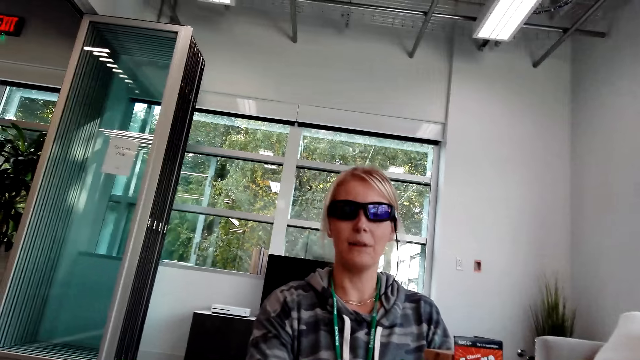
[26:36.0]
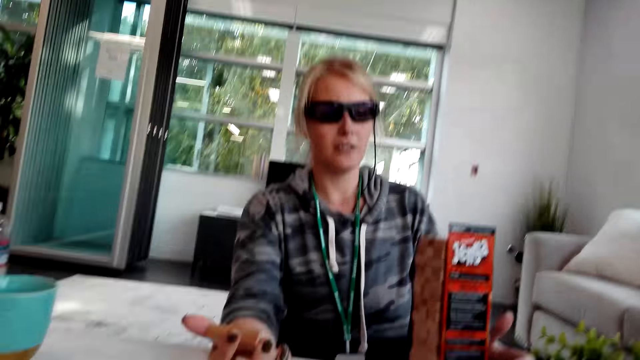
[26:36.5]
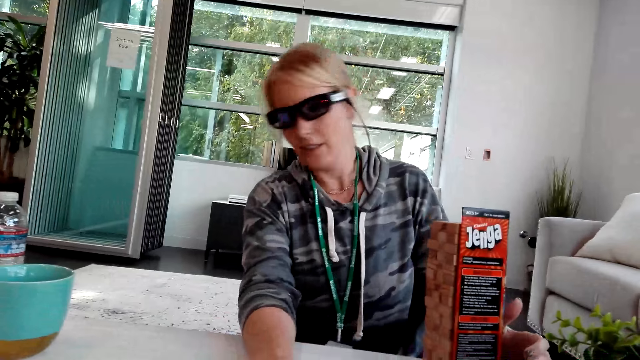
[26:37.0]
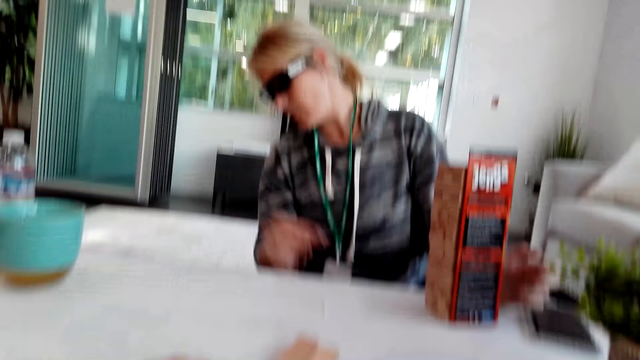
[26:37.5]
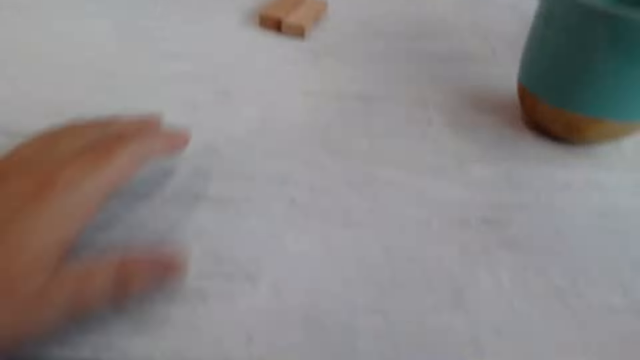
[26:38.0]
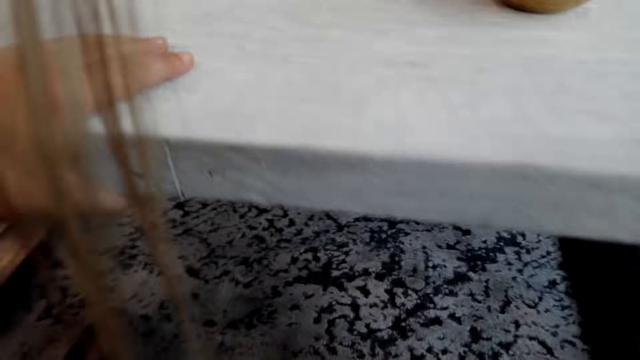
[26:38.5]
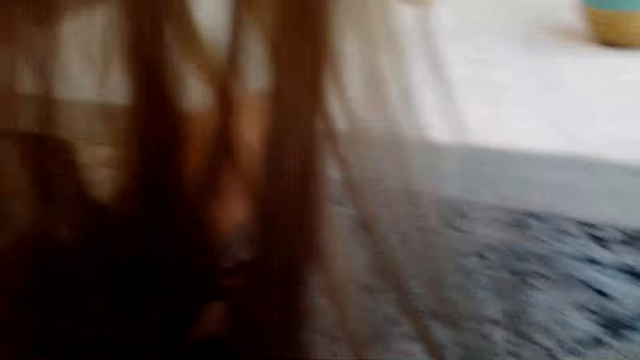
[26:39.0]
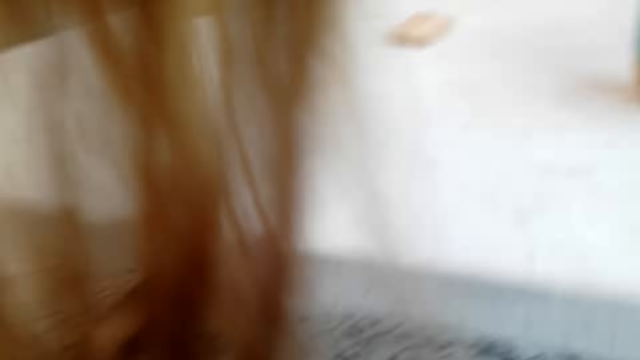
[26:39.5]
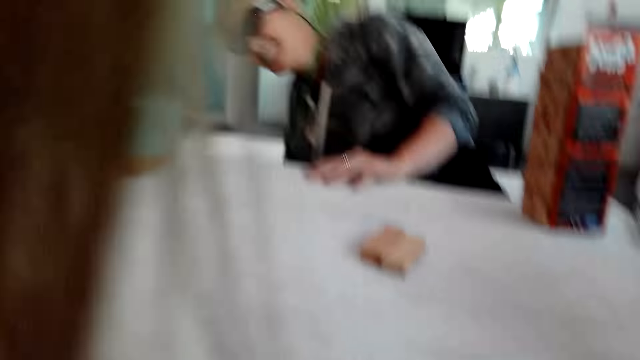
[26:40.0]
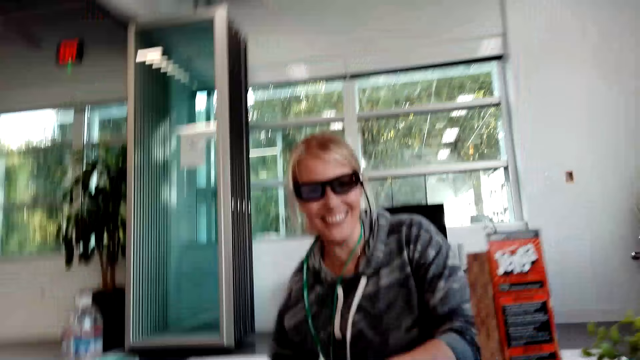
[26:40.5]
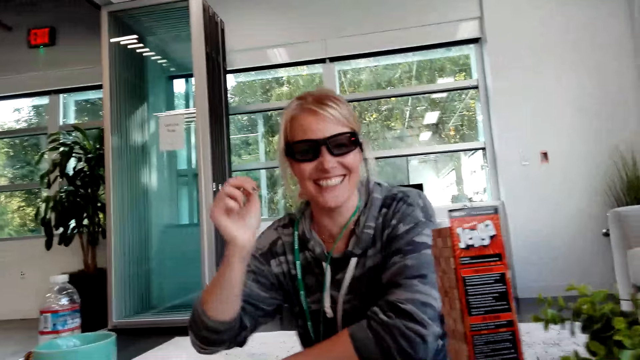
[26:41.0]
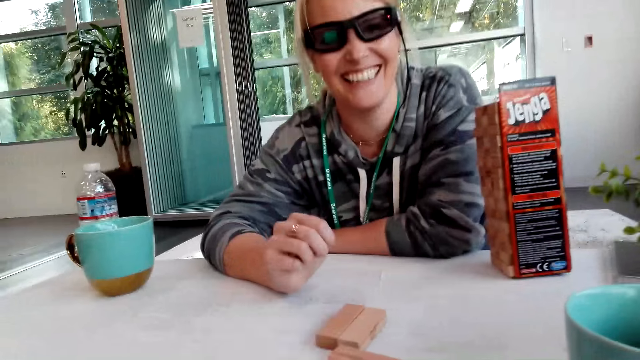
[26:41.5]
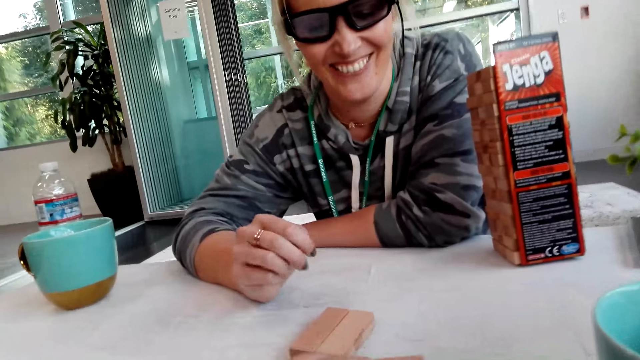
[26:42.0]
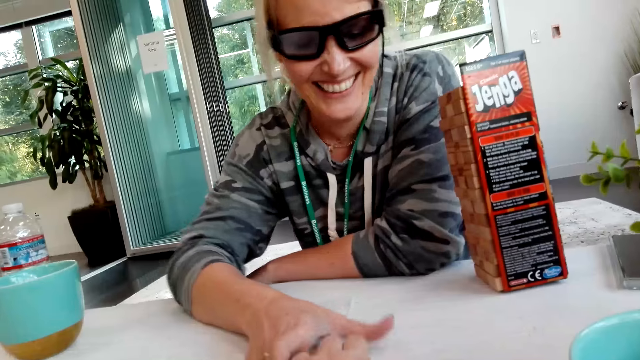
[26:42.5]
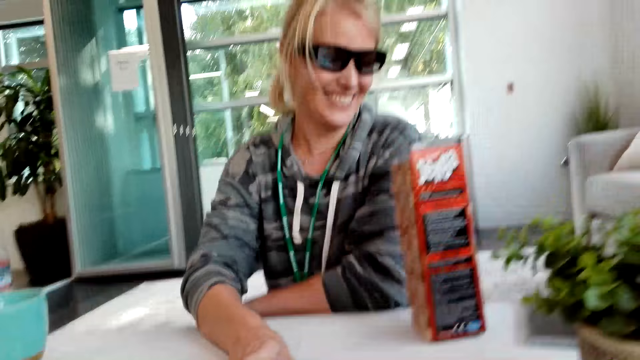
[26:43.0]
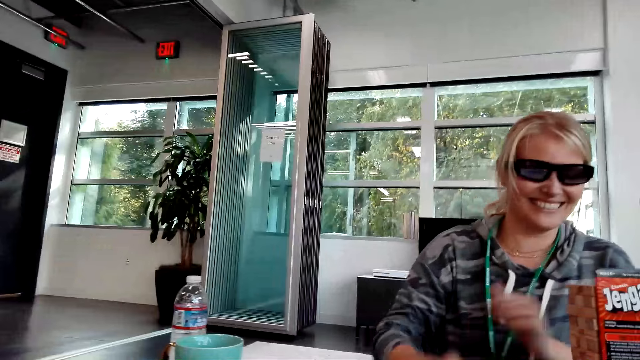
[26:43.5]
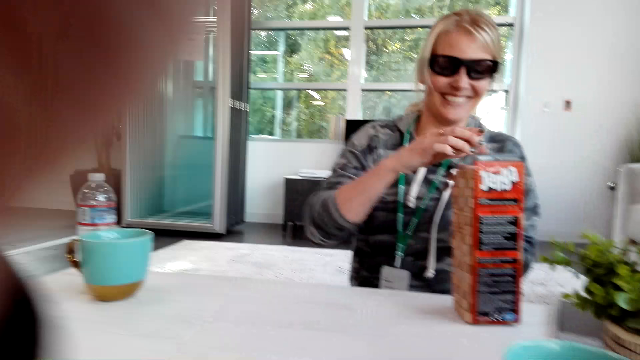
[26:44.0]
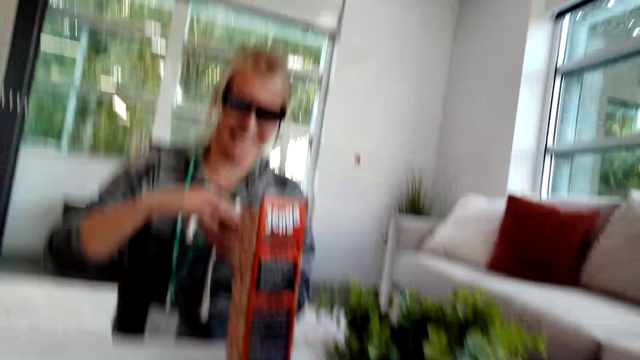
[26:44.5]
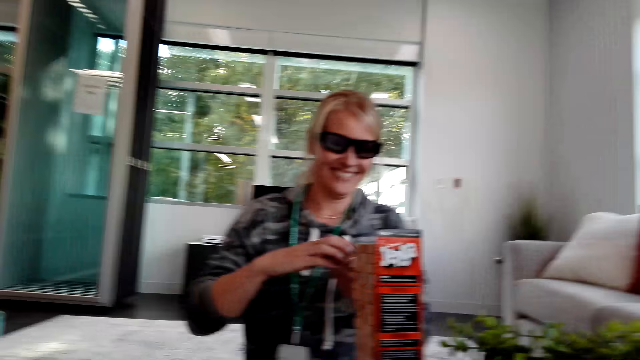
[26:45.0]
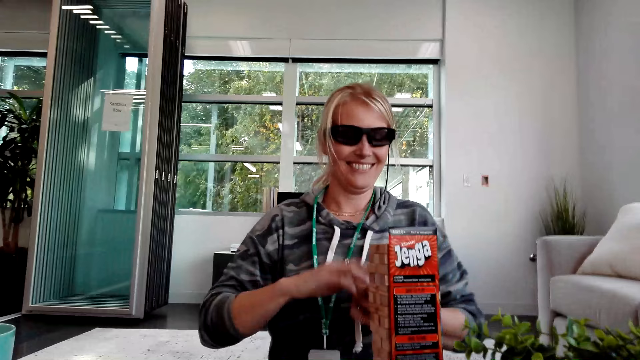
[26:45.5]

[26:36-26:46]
A person interacts with the camera wearer. The person looks beneath the table. The camera wearer holds the table. The person moves a hand, interacts with the camera wearer and picks up pieces of wood. The camera wearer adjusts the camera. The person places wood on the pieces of wood.

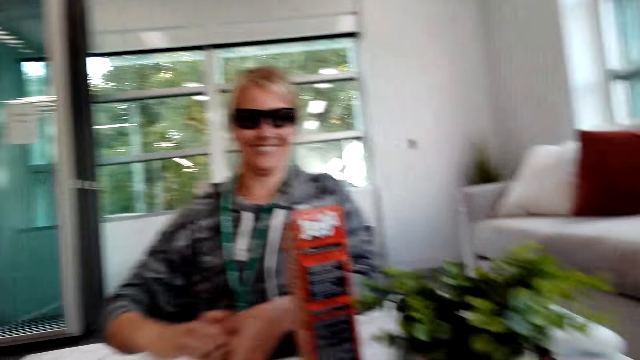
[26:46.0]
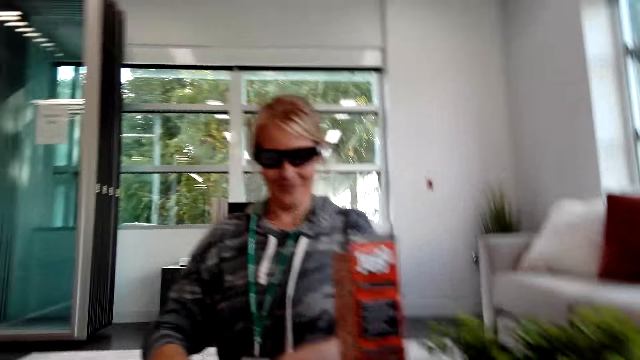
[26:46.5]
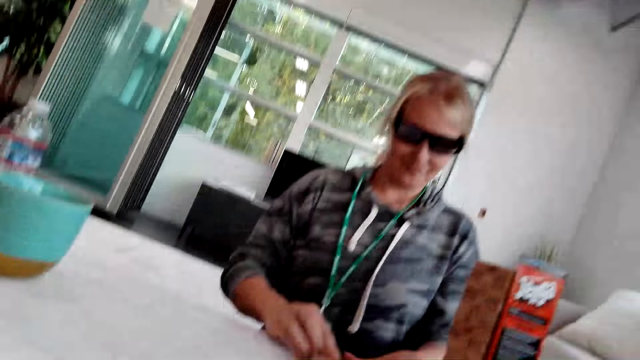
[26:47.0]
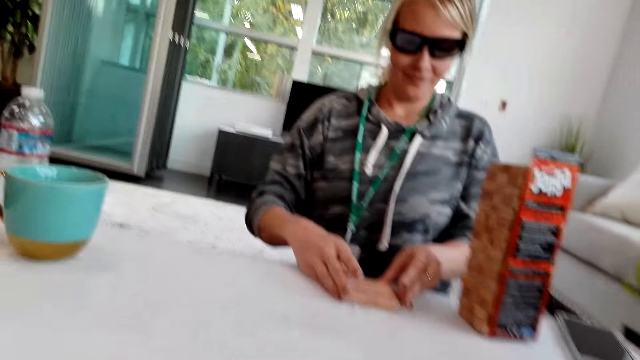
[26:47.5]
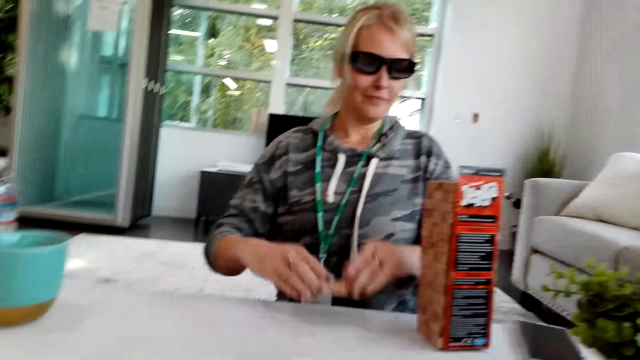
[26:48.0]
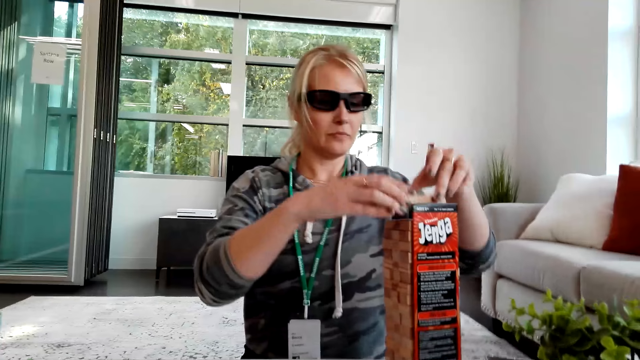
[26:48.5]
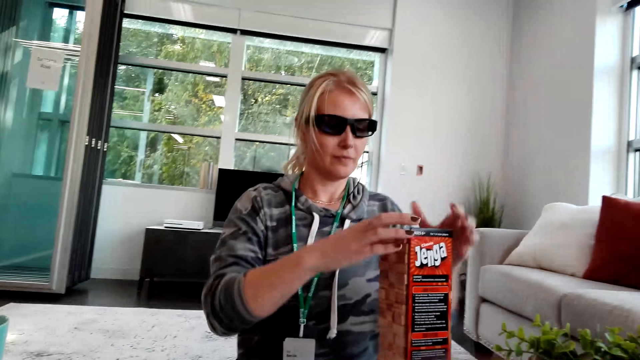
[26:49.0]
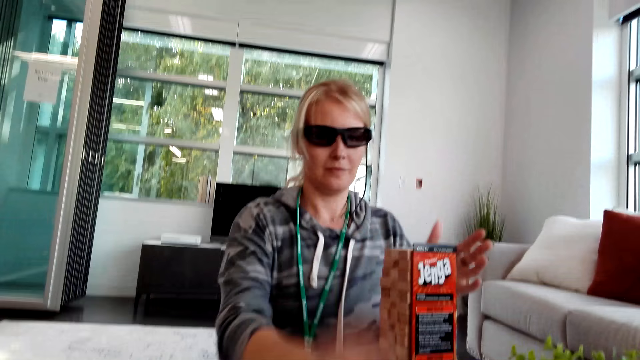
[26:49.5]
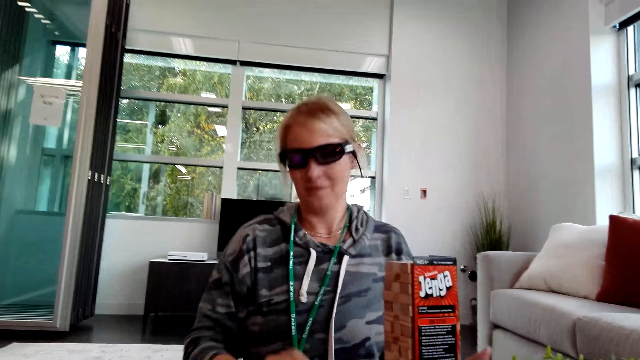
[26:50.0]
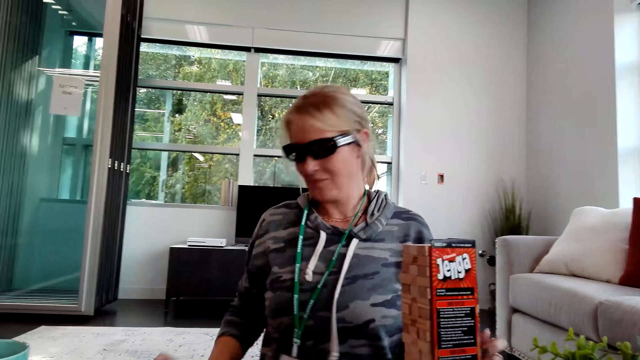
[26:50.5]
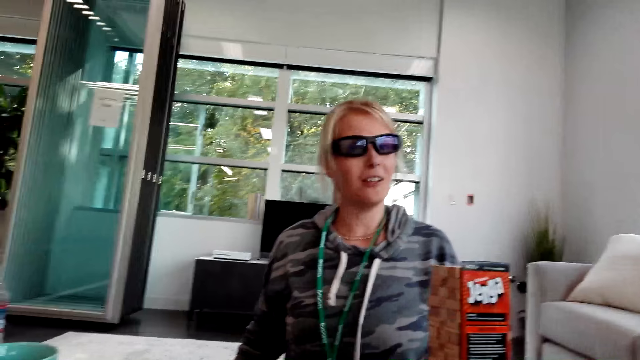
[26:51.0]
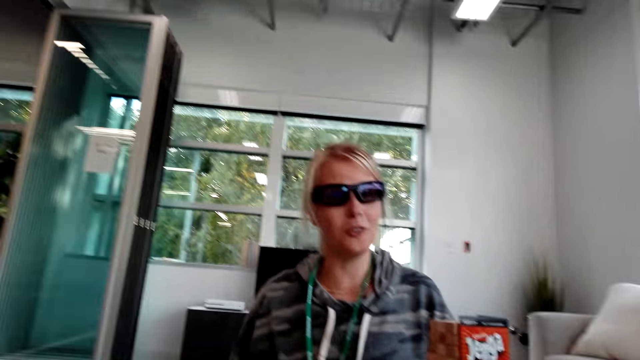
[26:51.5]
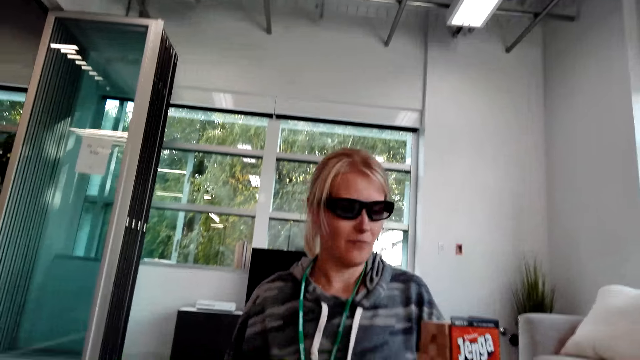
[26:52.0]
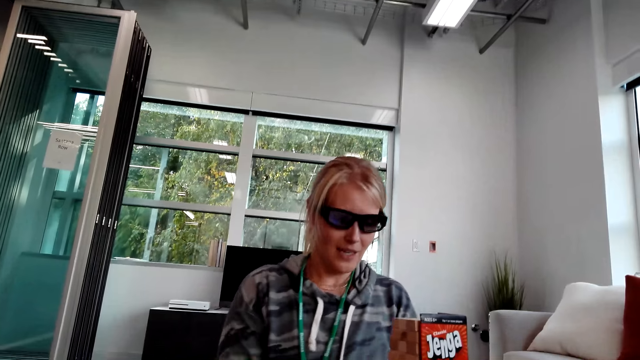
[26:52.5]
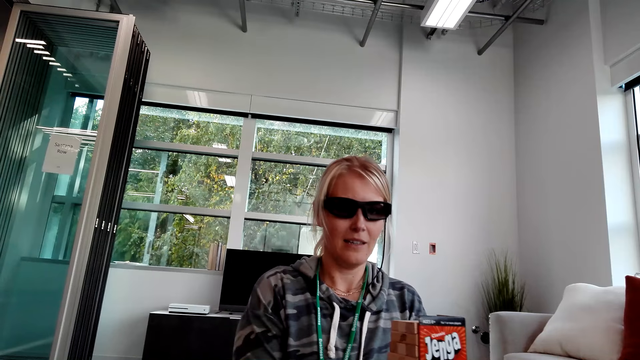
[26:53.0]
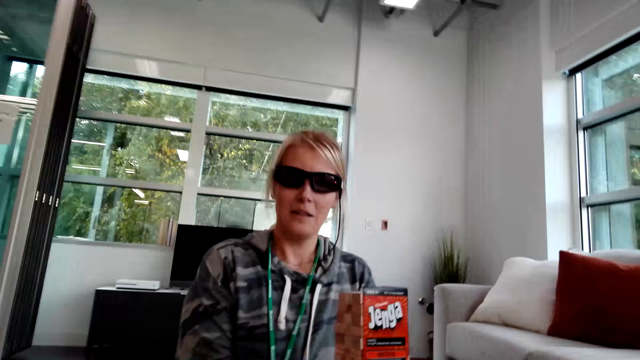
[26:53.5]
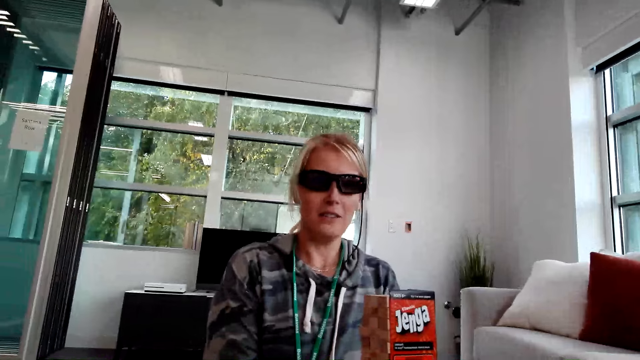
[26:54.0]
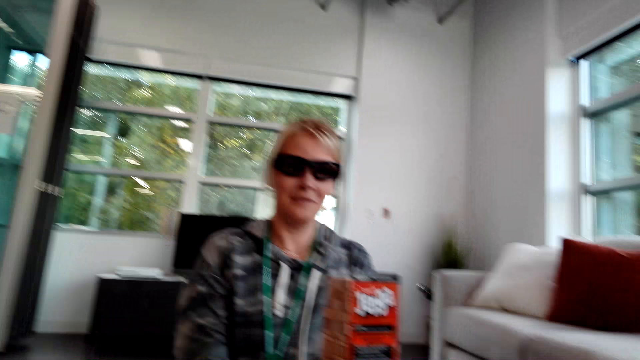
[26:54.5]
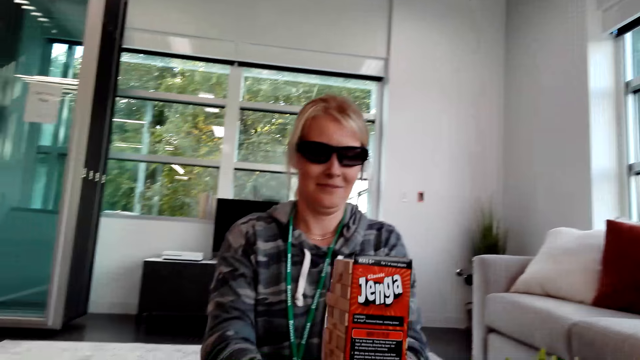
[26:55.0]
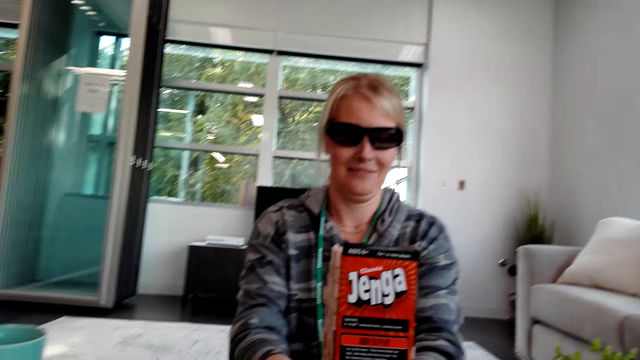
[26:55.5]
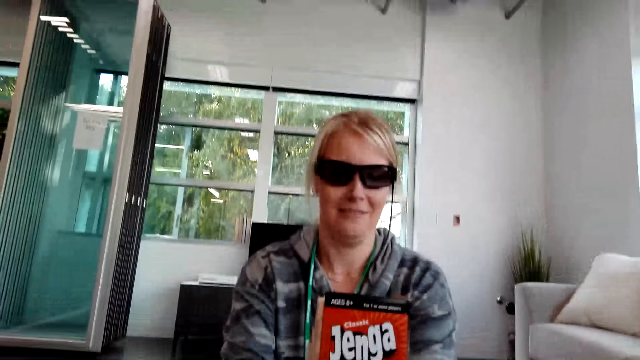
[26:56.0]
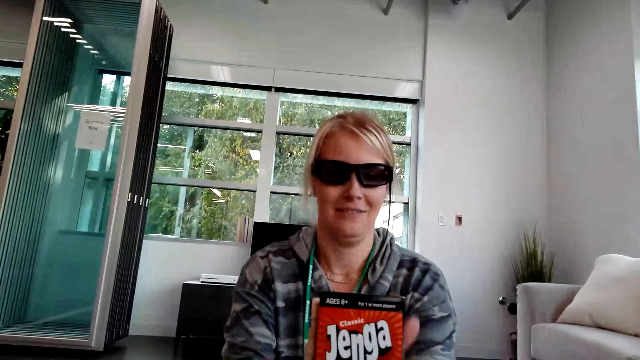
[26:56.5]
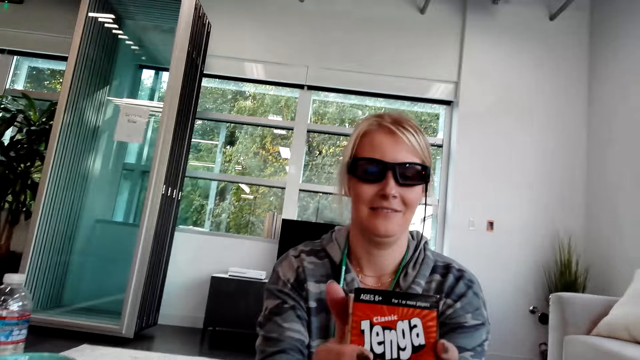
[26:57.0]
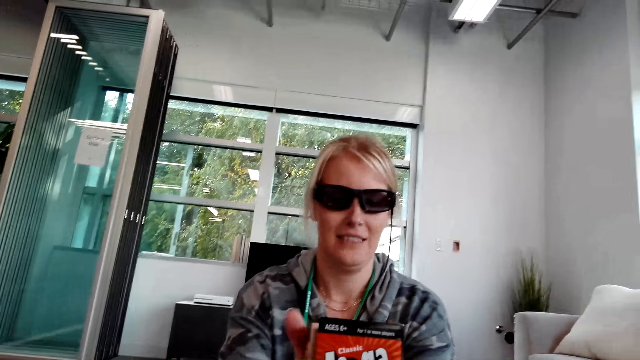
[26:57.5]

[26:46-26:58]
A person interacts with the camera wearer. The person holds the pieces of wood, places the wood on the pieces of wood and aligns the wood. The person interacts with the camera wearer. The person moves the wood.
